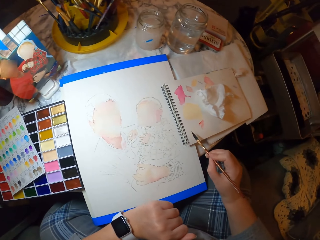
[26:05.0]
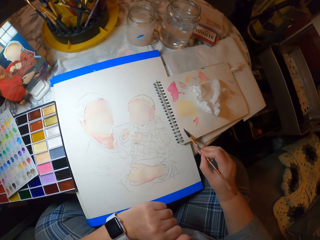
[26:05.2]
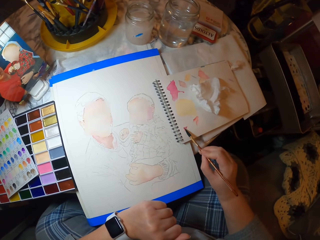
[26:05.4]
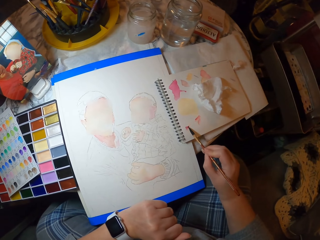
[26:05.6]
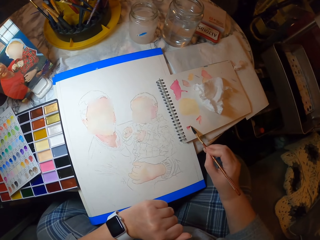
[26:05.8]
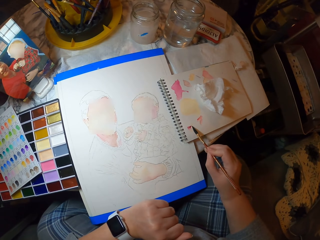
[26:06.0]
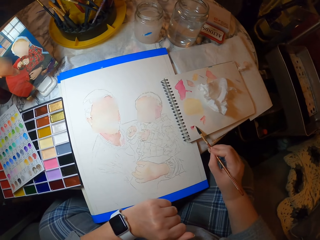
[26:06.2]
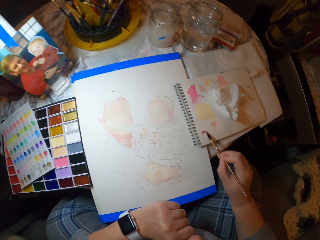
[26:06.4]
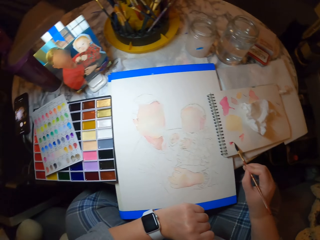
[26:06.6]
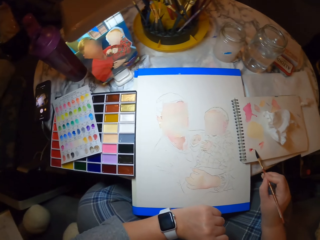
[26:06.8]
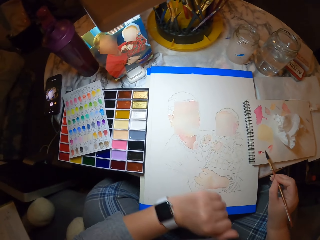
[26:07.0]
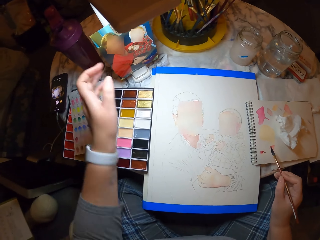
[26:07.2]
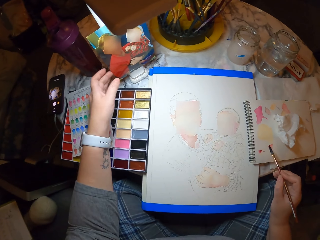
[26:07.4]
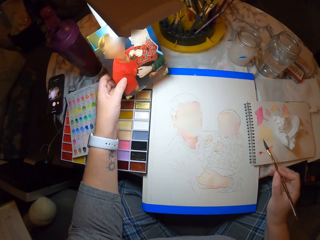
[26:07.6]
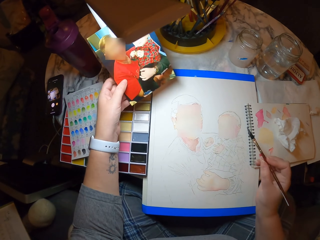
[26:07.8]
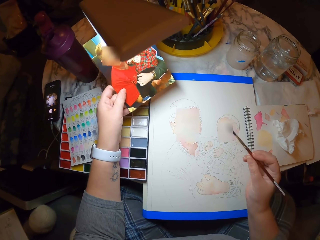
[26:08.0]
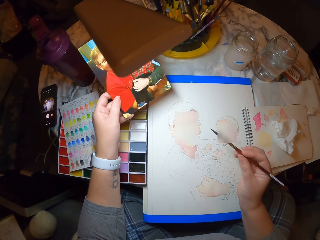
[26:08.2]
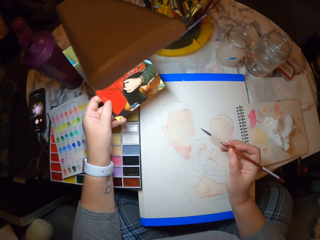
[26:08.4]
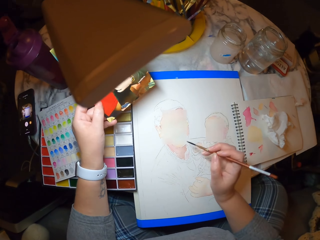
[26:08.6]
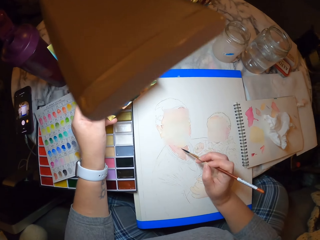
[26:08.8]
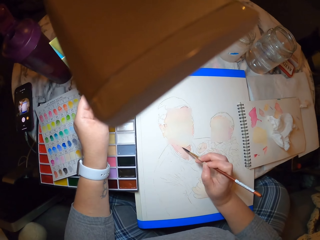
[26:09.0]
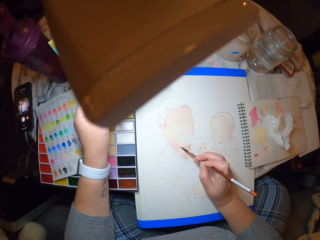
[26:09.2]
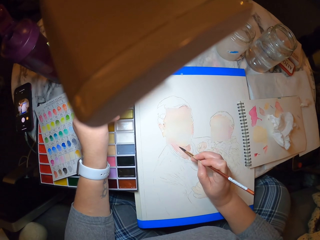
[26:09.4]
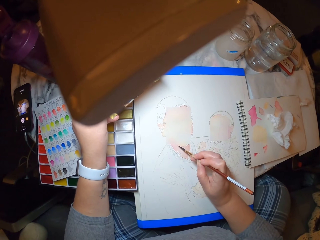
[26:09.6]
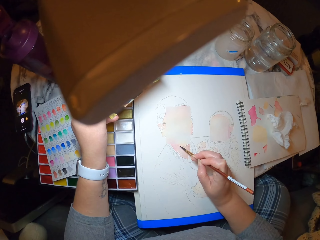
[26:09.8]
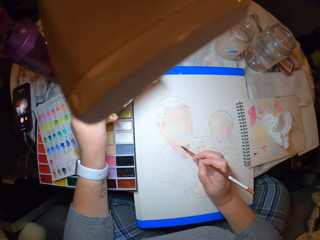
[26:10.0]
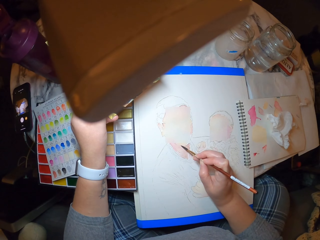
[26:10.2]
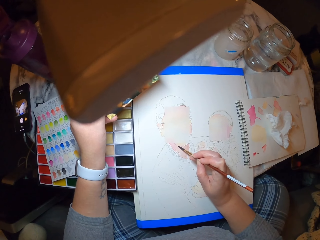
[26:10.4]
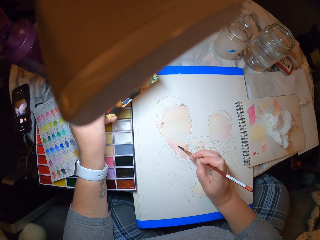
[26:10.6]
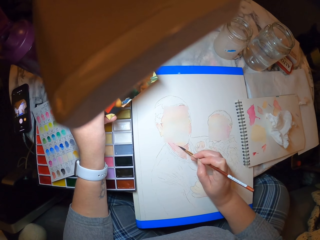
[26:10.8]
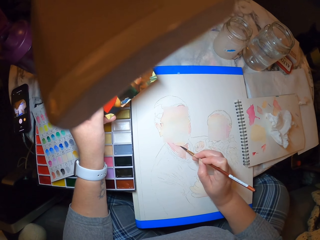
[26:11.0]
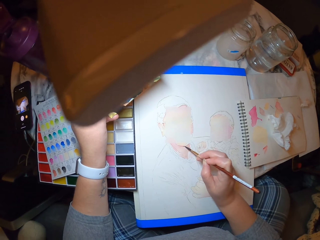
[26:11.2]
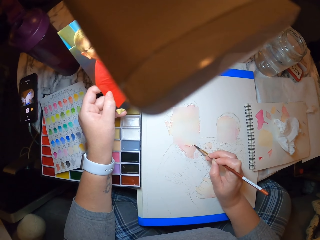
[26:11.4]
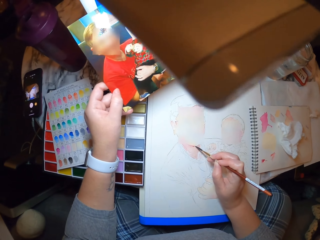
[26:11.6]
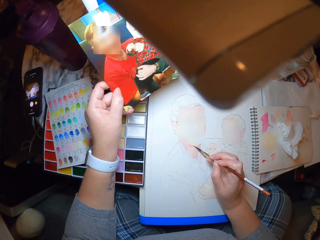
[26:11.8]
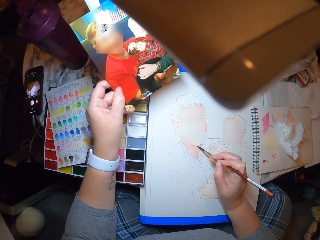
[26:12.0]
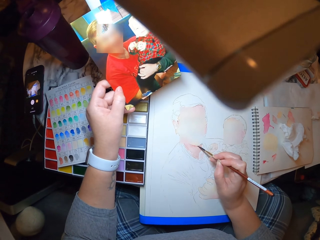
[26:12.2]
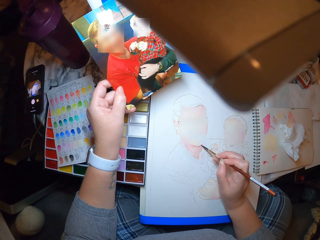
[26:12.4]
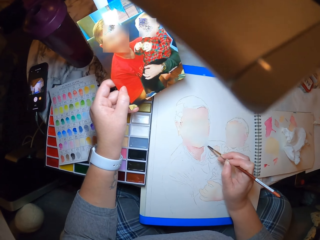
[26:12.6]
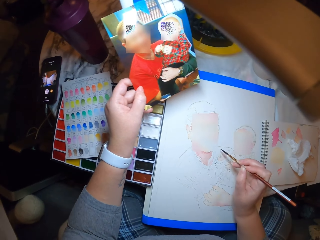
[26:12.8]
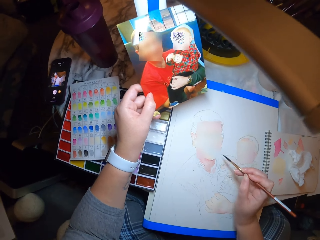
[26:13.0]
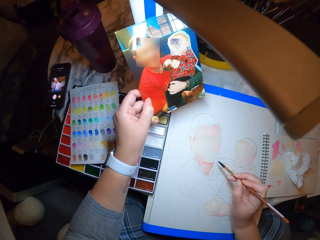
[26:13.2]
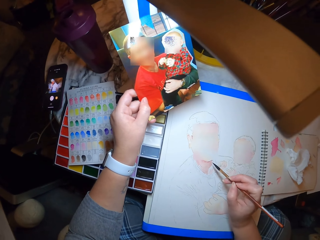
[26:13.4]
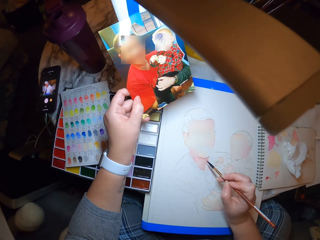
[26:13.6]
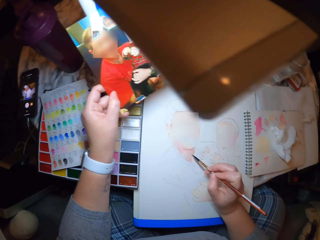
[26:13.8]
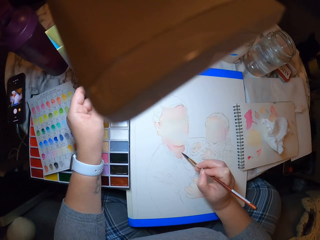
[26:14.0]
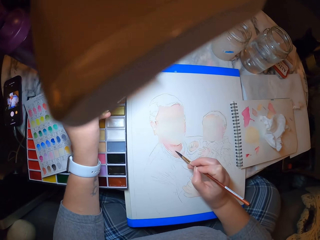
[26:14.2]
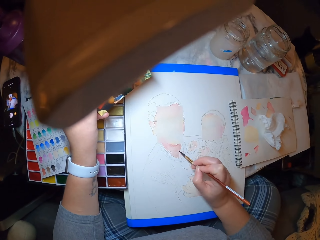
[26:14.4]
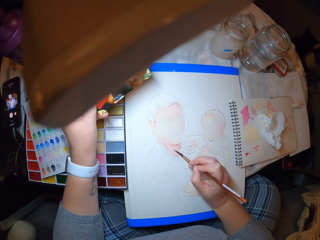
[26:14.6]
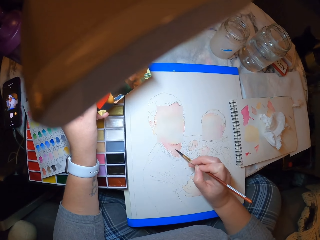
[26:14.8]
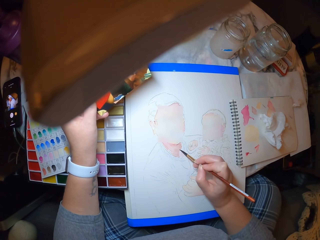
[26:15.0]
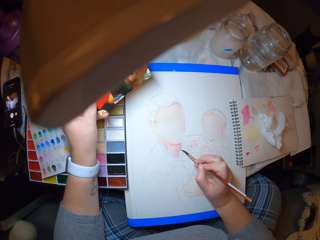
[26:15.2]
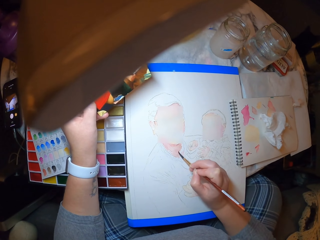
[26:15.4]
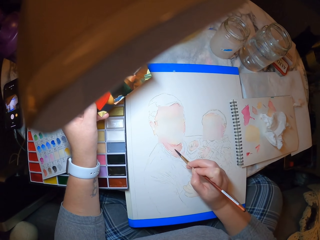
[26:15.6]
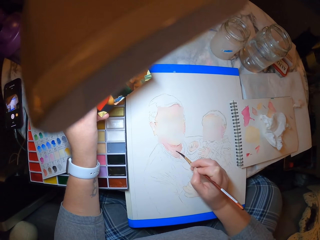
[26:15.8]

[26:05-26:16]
The camera wearer applies the paint on a book. They reduce the paint on the book. They hold the photograph on the left hand. They paint the picture on the paper with the paint brush. They look at the picture.

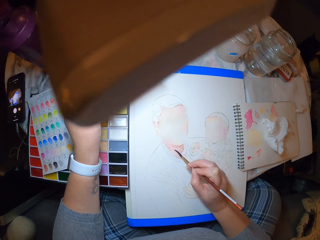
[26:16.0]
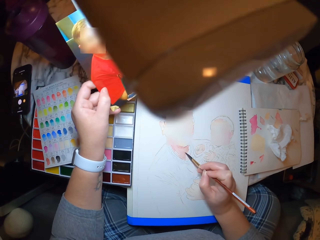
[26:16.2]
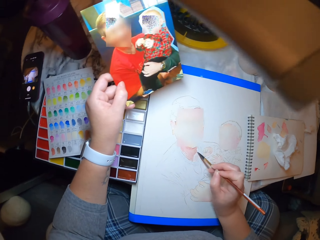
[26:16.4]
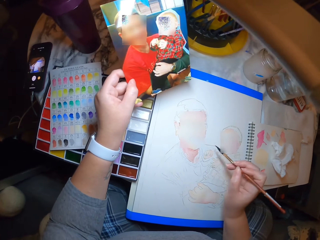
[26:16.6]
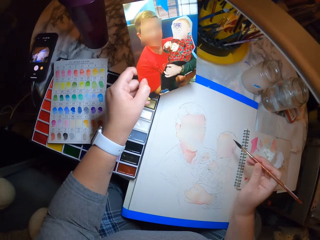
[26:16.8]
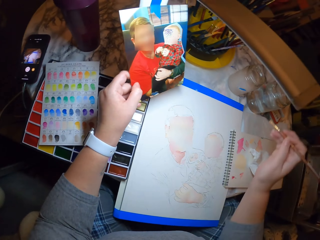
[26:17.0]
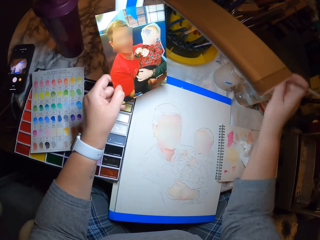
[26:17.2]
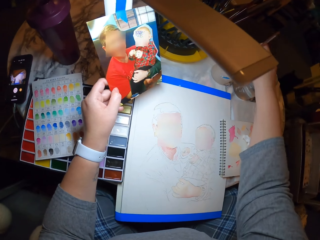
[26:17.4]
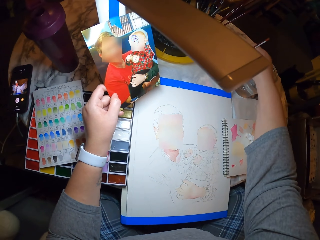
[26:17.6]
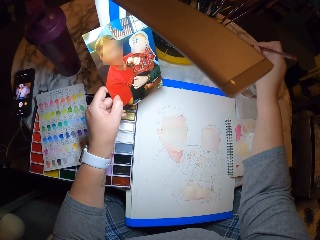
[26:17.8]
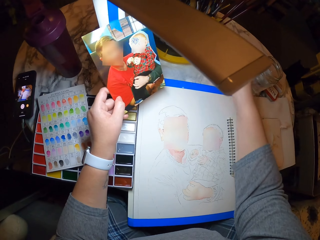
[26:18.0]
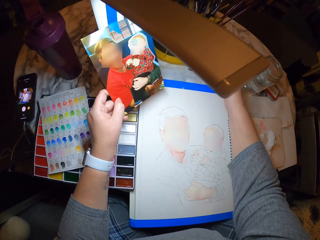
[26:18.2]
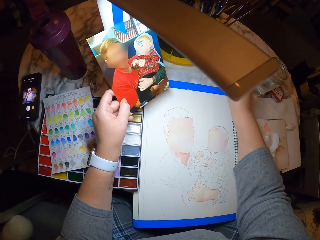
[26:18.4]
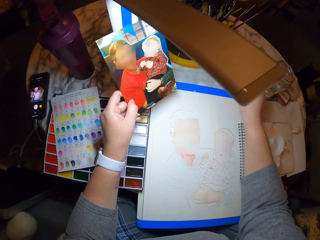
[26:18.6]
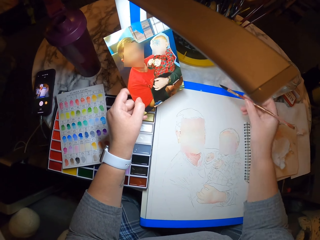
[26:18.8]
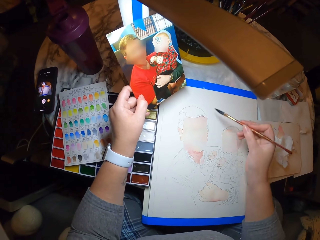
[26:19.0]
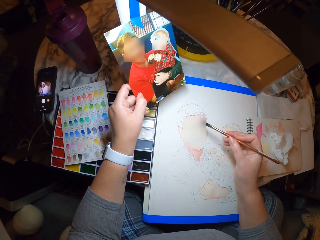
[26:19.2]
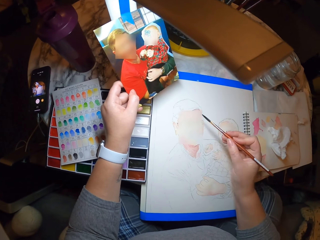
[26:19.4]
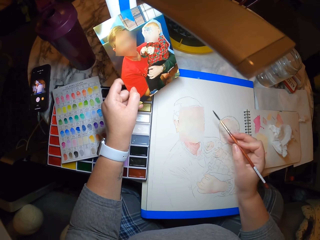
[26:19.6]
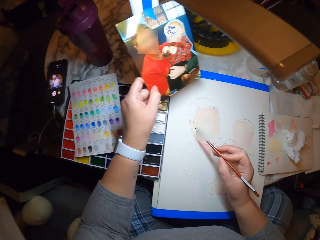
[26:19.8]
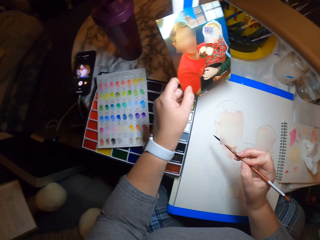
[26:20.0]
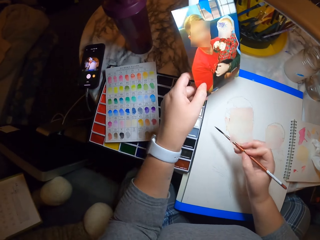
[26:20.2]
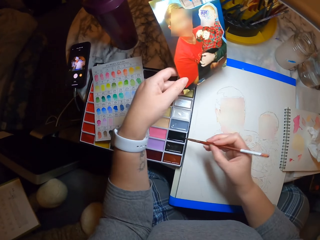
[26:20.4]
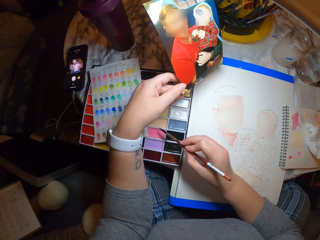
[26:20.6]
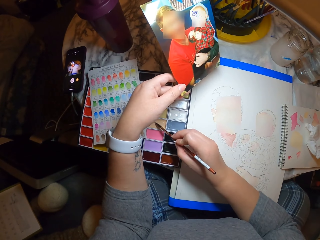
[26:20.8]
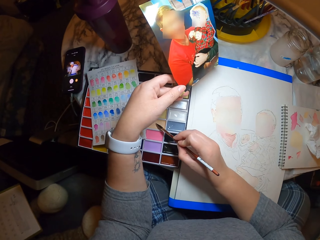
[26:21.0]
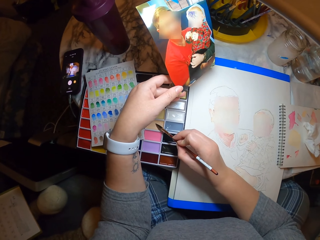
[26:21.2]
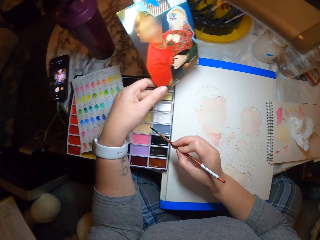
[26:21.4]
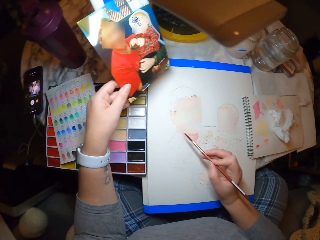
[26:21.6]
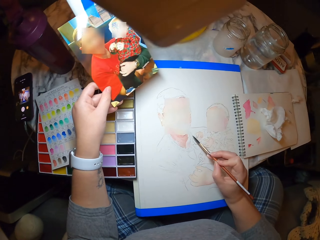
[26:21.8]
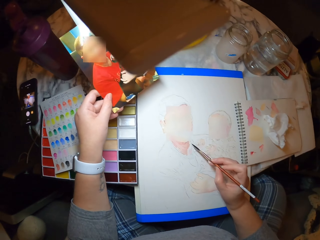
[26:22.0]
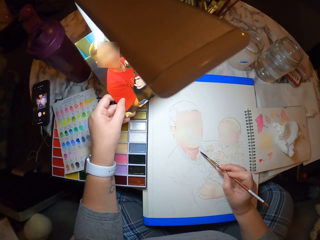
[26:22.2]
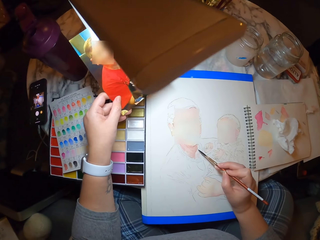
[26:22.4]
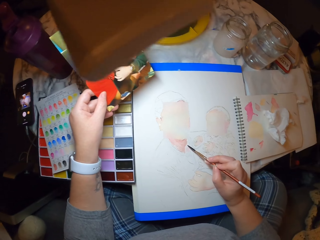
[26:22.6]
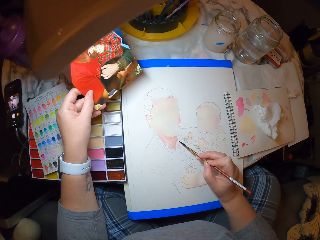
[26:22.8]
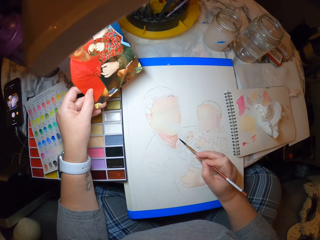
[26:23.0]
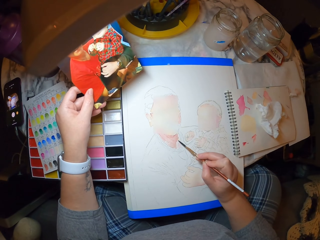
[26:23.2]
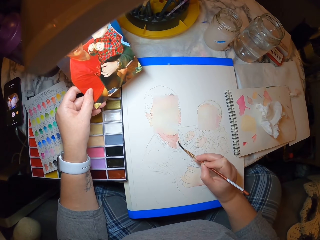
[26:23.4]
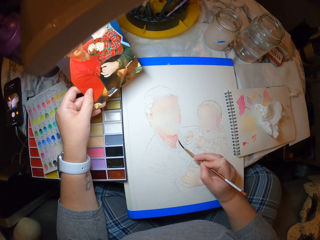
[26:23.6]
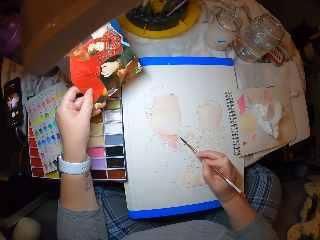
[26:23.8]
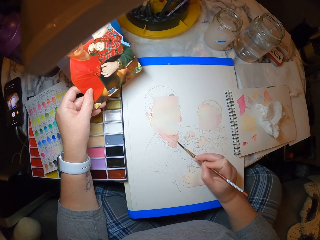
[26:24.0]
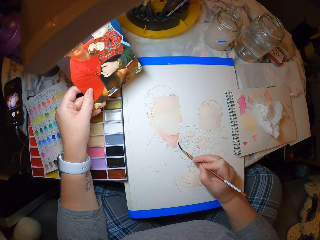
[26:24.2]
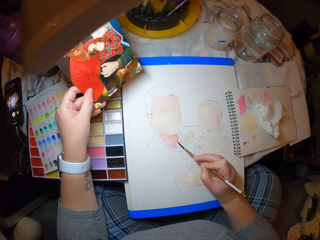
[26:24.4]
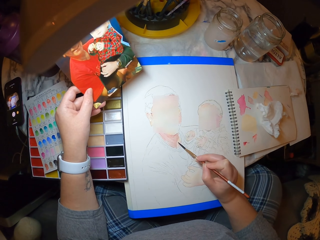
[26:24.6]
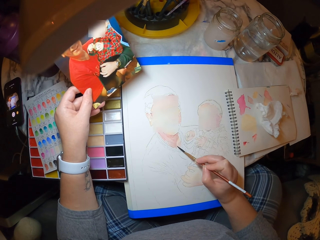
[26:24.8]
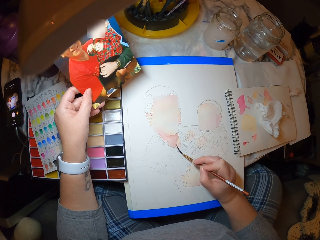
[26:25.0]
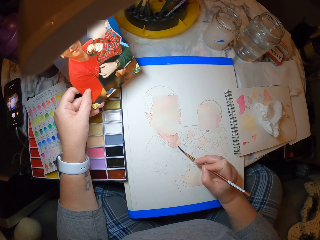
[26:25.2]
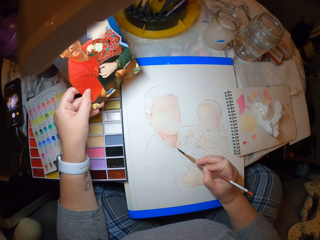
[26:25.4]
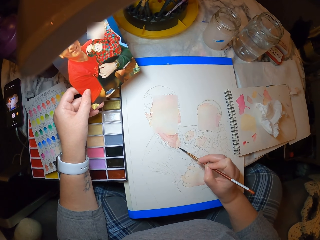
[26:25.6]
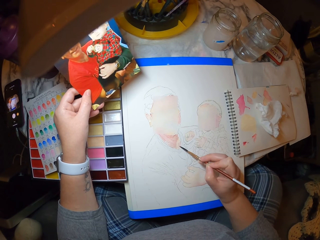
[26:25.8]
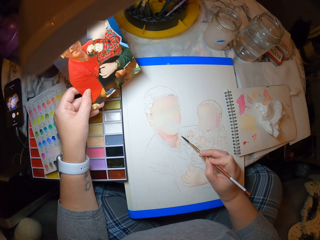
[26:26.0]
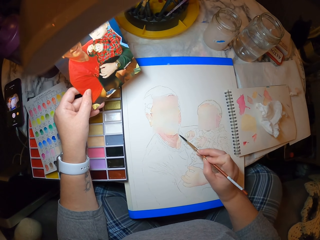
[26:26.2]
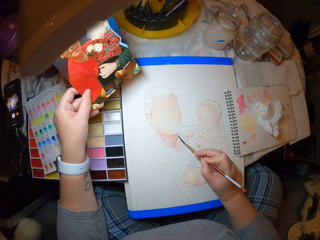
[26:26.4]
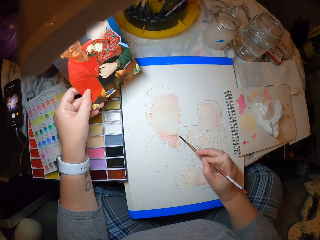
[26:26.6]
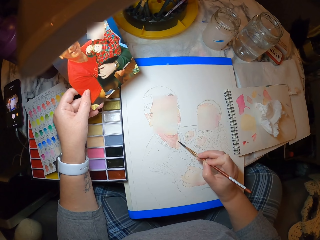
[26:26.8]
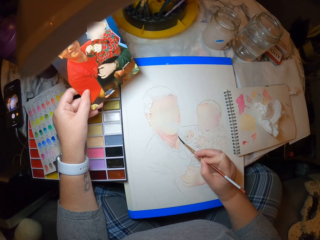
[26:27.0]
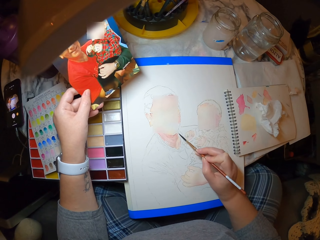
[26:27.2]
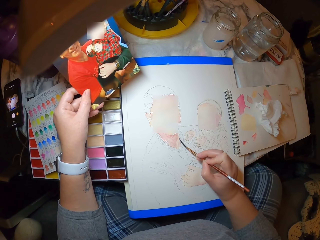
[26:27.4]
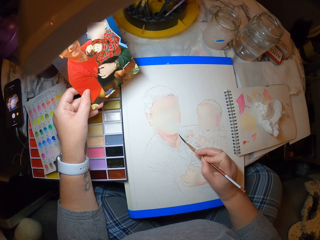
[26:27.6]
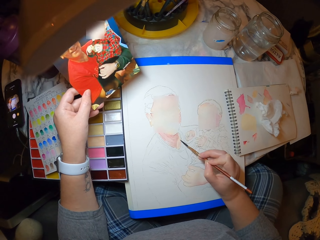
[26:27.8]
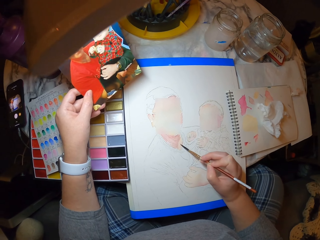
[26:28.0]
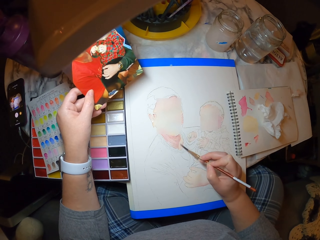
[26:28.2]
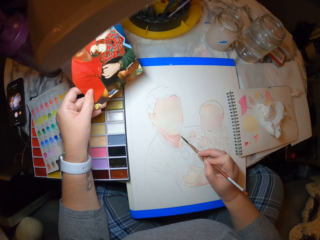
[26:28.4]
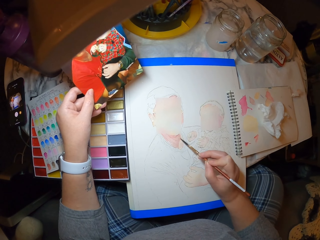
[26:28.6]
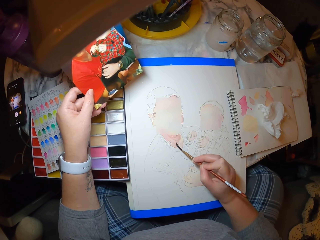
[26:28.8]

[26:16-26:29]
The camera wearer moves the right hand. They dip the paint brush in the container. They move the right hand. They take the paint in the palette with the paint brush. They paint the picture on the paper with the paint brush.
